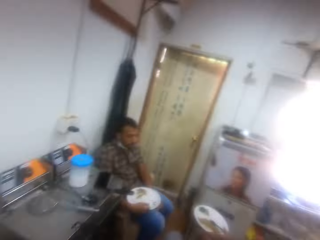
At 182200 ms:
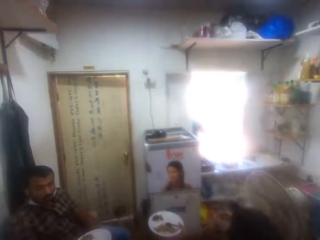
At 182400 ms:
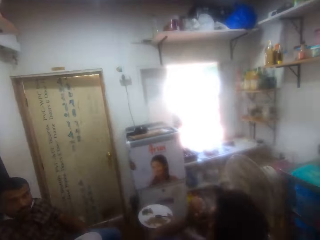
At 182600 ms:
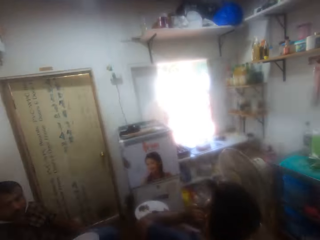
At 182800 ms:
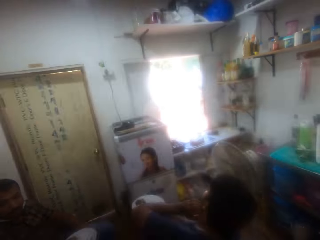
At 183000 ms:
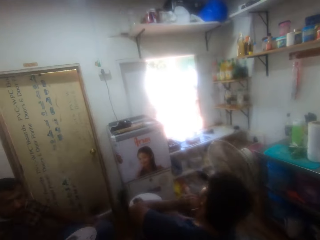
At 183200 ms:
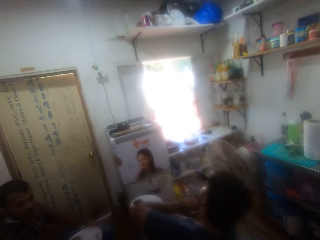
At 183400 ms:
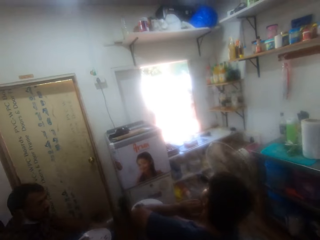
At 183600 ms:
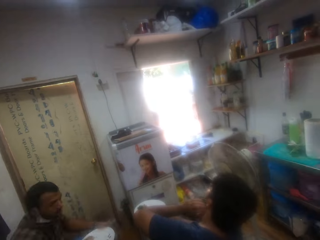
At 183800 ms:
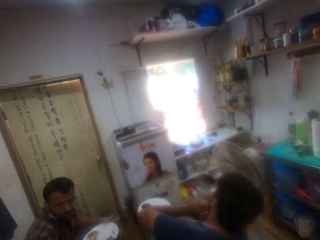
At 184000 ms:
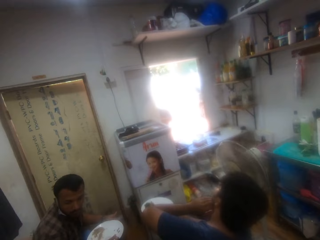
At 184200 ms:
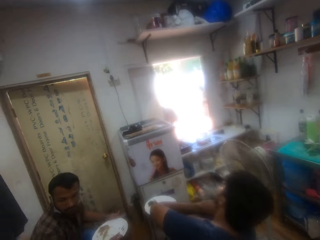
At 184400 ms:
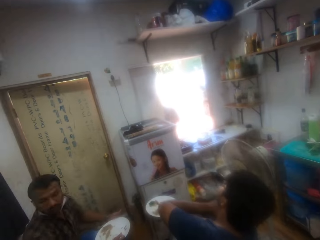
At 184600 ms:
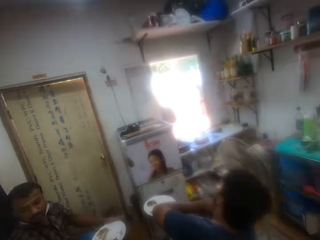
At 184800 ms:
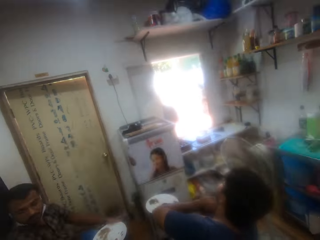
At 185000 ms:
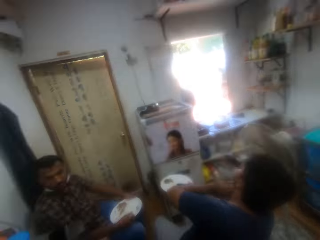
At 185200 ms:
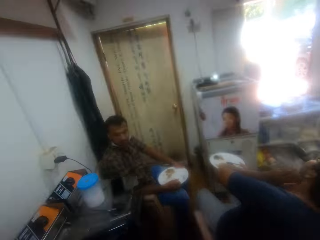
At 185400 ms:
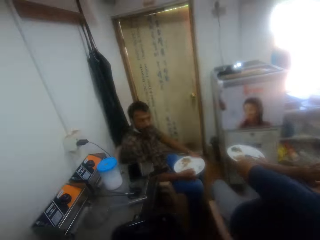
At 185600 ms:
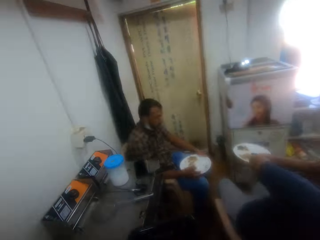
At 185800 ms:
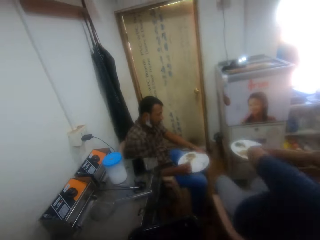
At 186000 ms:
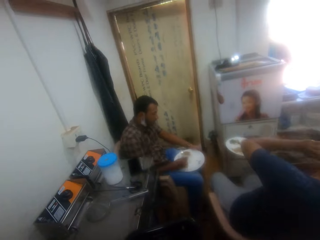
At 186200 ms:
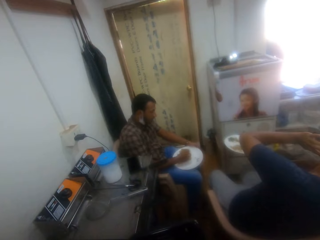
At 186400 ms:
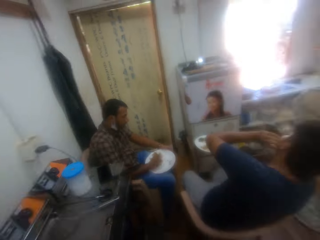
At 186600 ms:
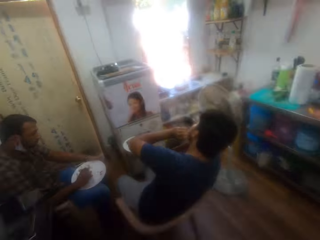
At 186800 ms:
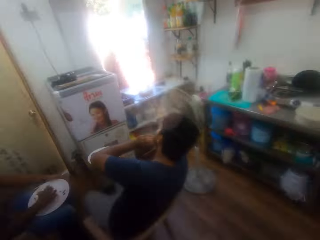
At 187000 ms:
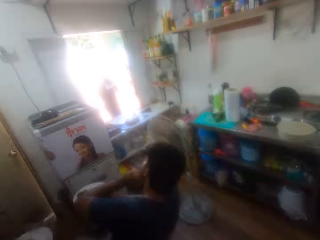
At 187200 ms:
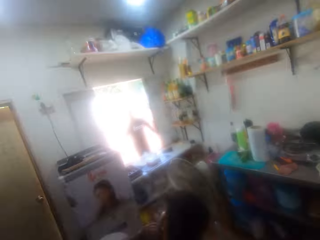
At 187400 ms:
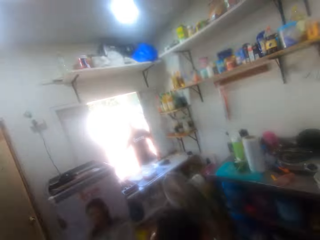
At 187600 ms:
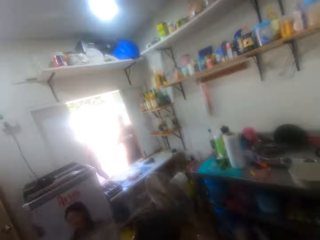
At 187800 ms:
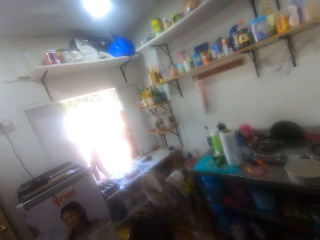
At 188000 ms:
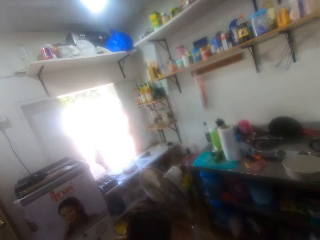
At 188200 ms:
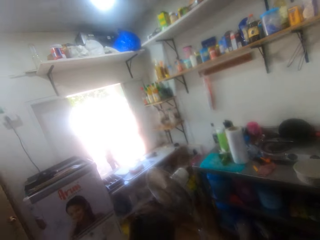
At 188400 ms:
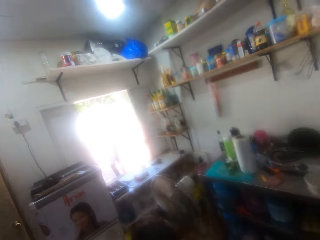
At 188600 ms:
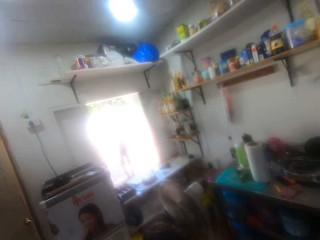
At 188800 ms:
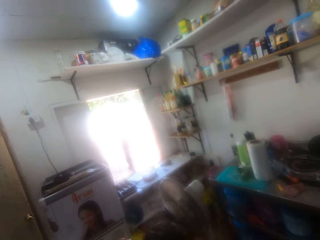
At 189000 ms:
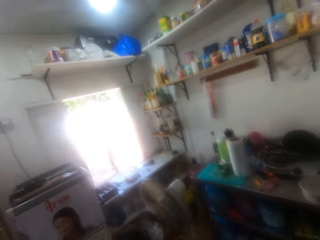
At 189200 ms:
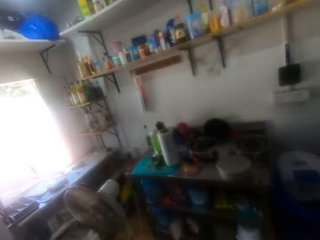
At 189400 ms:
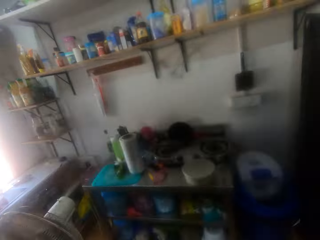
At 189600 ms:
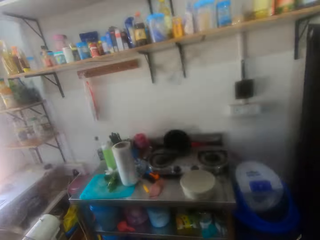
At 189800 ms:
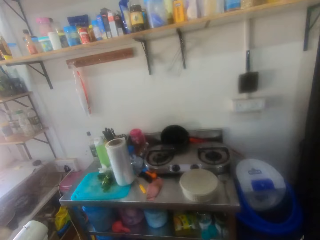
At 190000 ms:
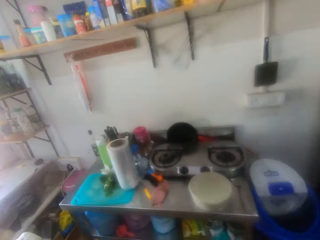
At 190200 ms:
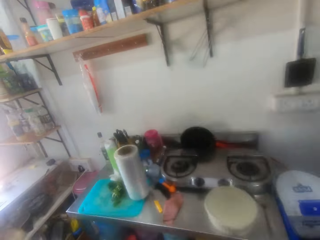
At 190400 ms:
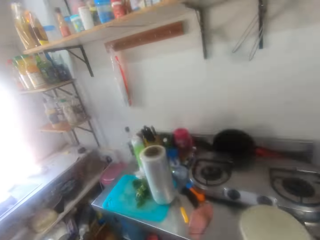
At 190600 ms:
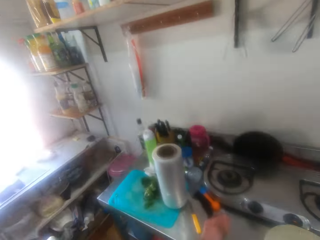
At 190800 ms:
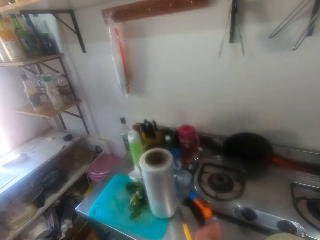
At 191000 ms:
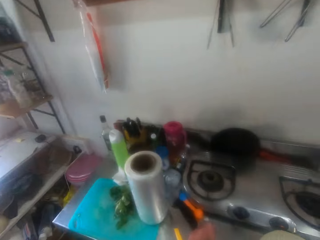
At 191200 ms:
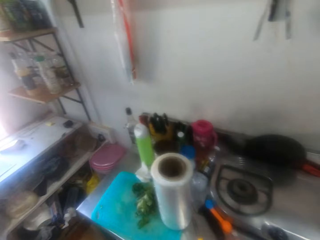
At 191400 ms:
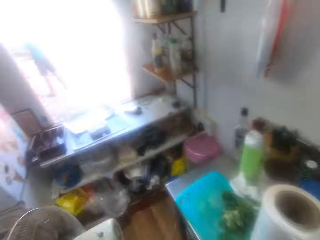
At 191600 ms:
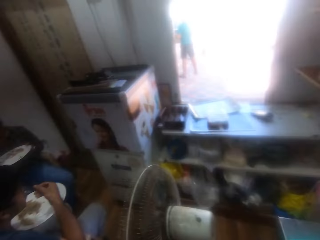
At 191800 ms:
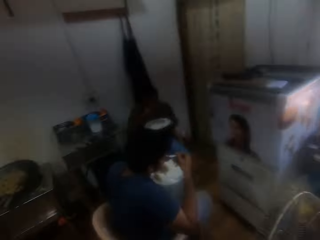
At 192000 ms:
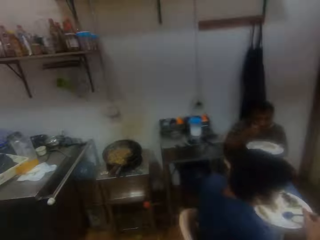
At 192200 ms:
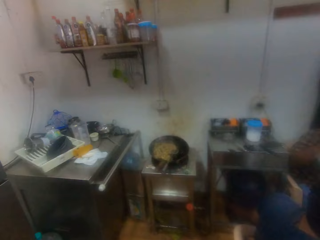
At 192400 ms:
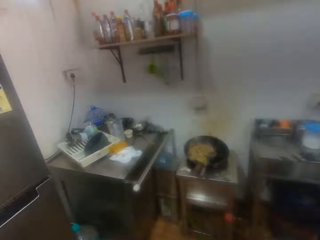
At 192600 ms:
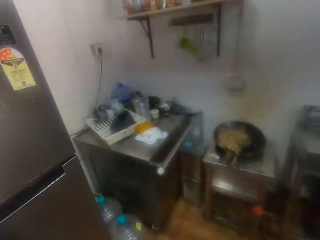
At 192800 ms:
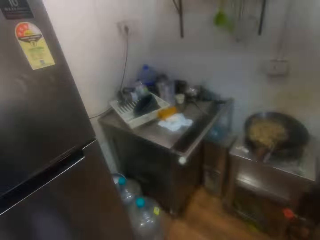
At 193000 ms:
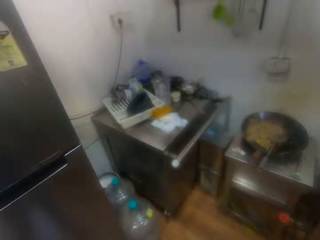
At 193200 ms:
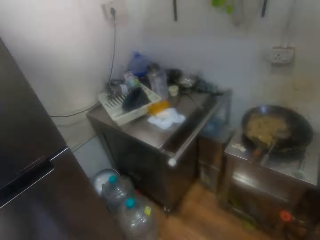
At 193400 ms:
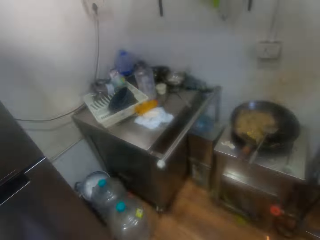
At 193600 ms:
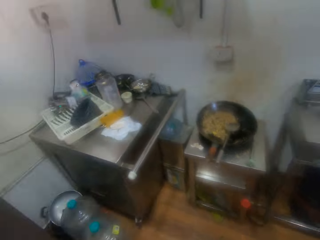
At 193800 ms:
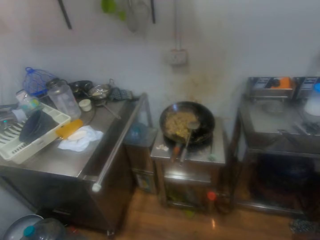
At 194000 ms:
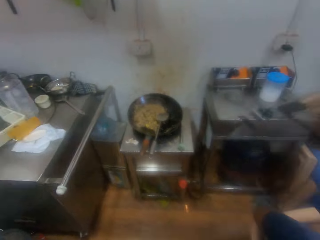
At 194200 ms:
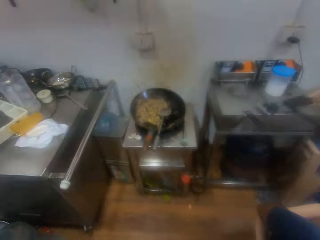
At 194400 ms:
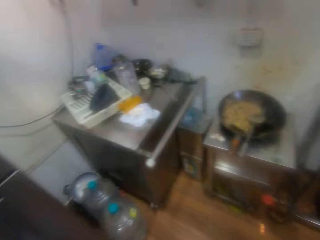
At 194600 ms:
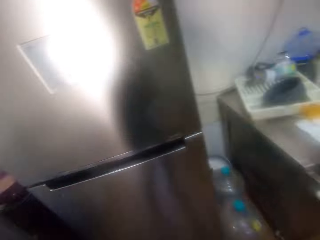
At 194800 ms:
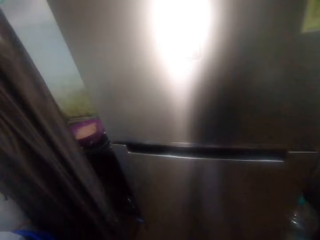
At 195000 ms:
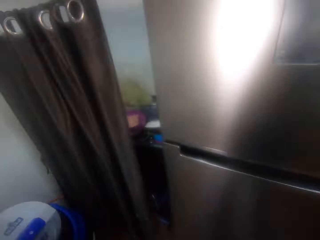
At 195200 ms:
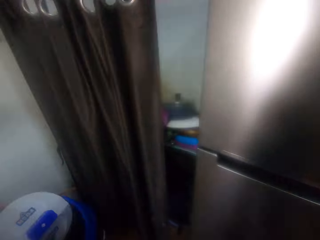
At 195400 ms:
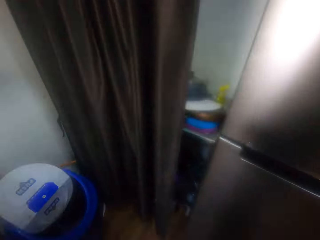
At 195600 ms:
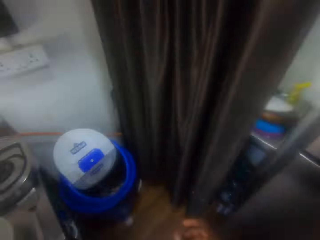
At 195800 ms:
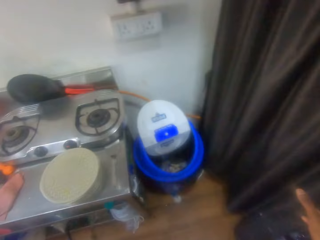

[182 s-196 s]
The camera wearer looks around the kitchen. They converse with a person on the phone. They look around the kitchen.

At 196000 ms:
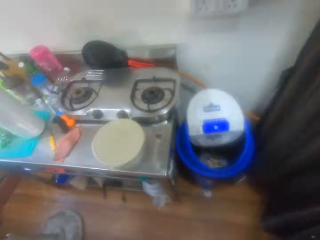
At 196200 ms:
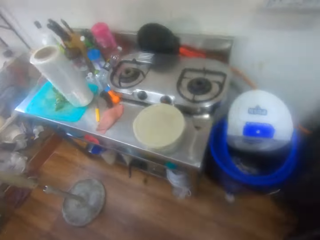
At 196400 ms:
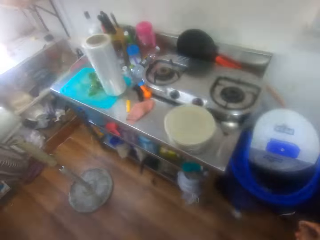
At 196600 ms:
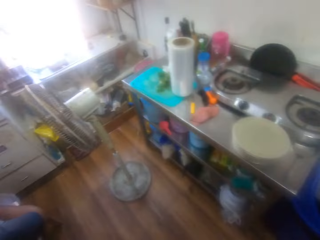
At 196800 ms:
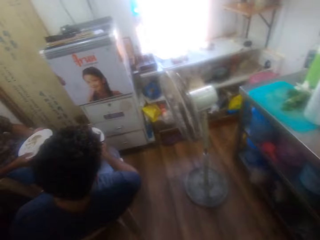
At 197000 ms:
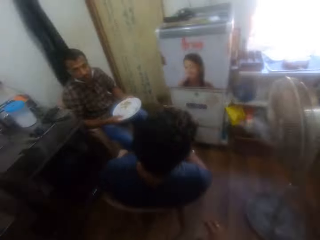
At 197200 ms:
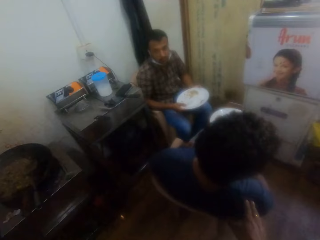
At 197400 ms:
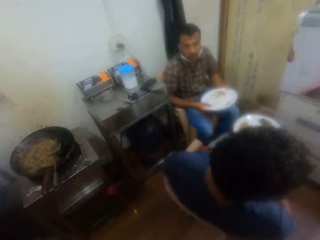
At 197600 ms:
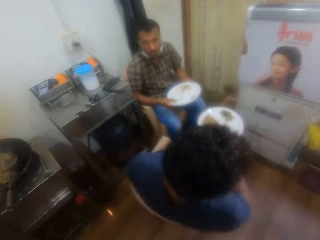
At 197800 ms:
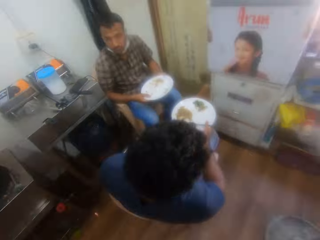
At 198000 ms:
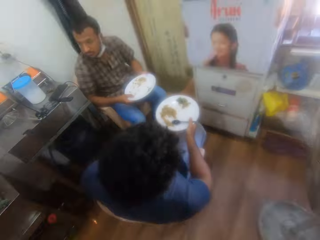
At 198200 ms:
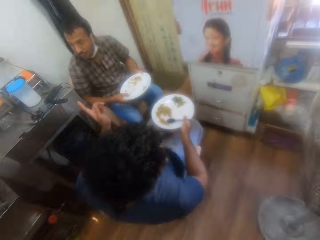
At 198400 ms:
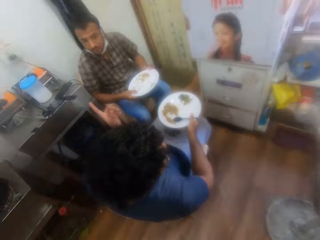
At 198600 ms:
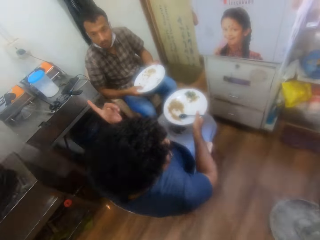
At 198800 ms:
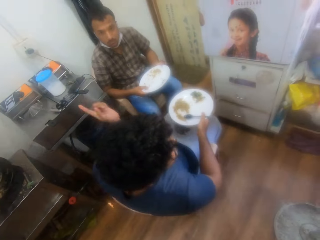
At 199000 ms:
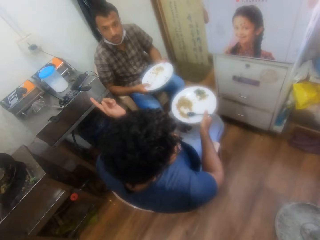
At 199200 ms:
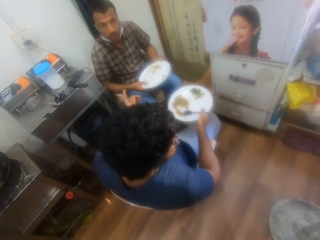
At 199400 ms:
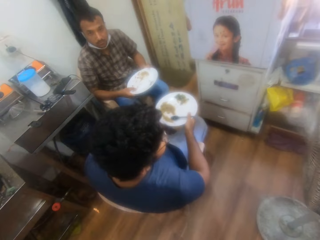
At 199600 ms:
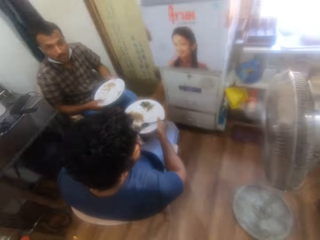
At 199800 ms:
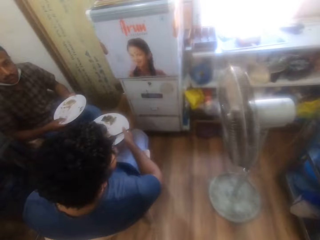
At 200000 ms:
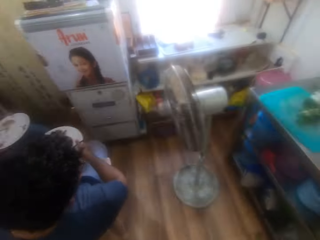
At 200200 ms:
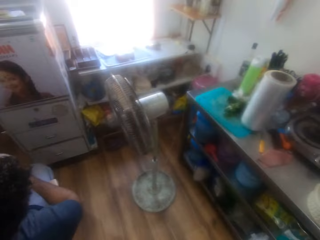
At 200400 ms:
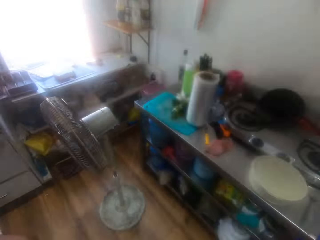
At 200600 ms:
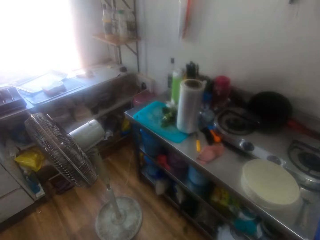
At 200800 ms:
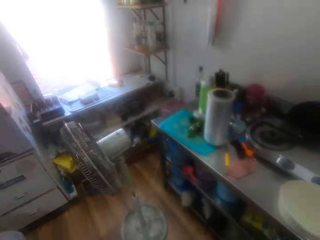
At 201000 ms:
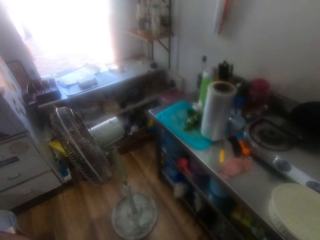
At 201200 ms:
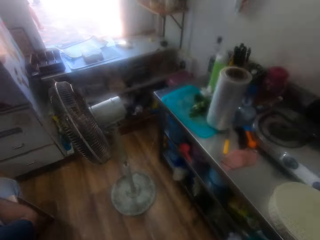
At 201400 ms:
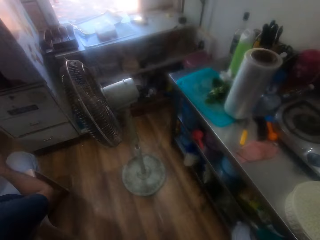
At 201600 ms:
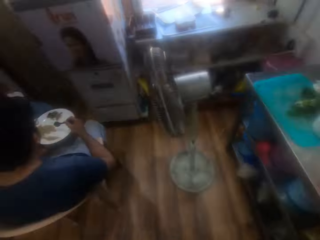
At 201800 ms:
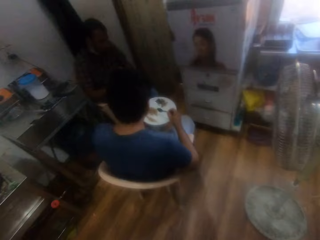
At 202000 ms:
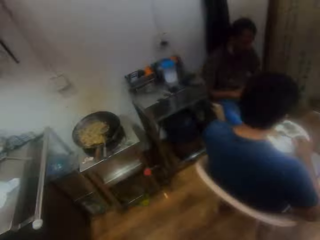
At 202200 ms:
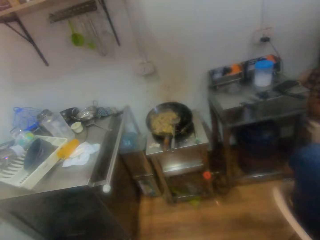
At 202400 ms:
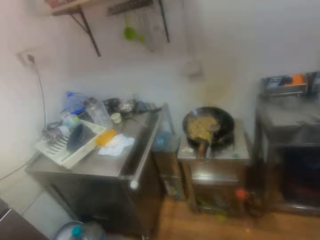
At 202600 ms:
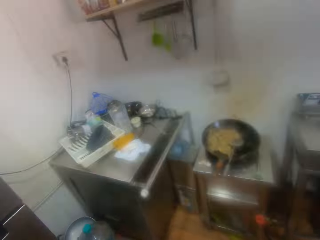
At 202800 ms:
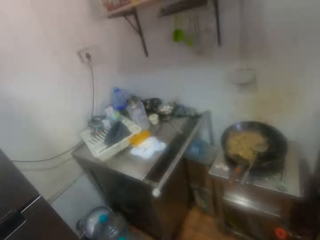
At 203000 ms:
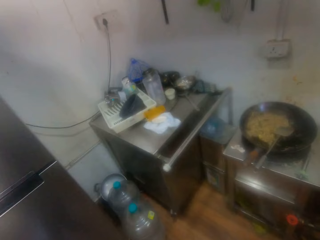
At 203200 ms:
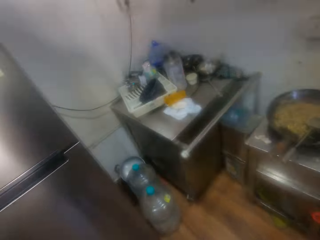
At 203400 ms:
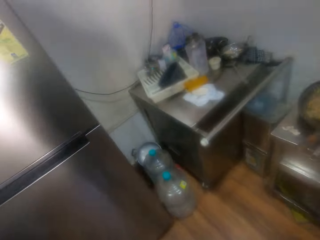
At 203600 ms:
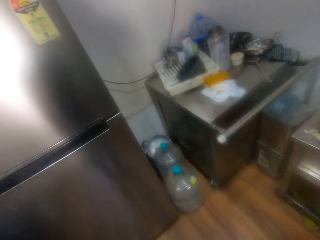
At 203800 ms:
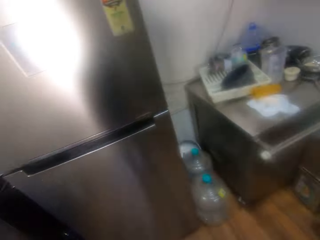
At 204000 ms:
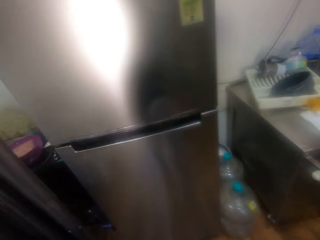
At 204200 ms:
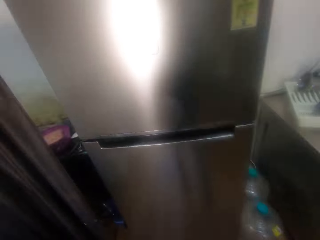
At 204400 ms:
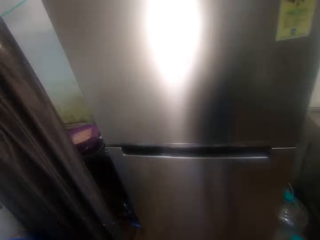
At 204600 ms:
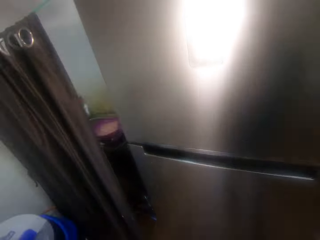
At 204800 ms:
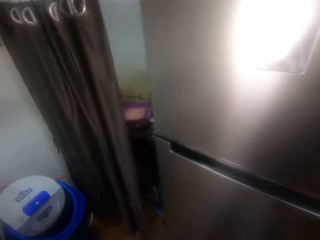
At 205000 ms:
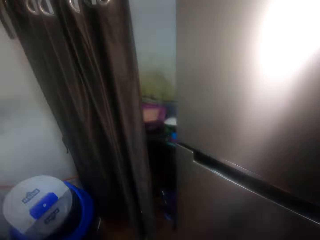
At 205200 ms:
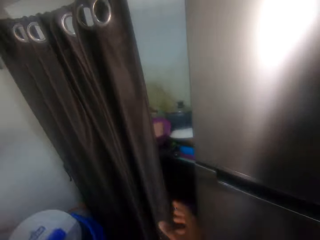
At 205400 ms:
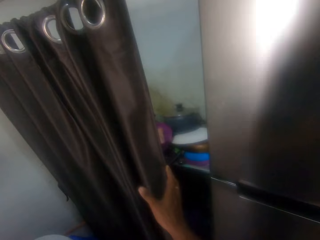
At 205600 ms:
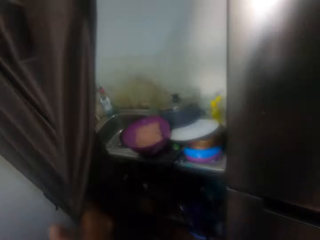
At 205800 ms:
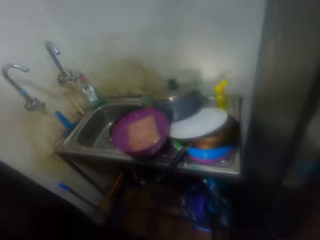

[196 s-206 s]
The camera wearer converses with a person.
